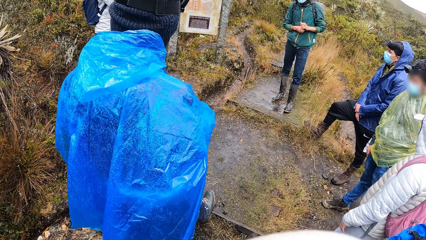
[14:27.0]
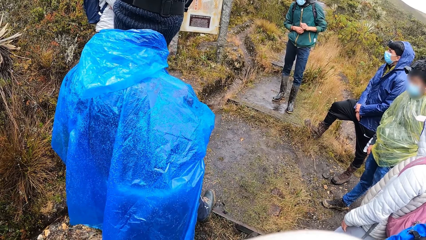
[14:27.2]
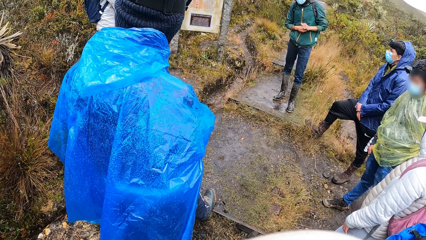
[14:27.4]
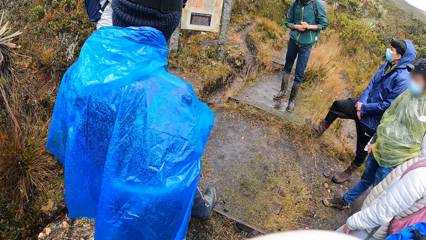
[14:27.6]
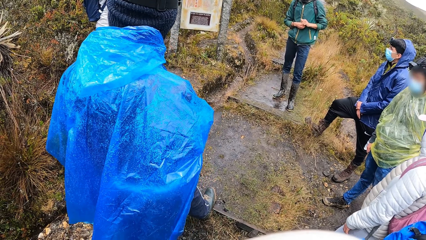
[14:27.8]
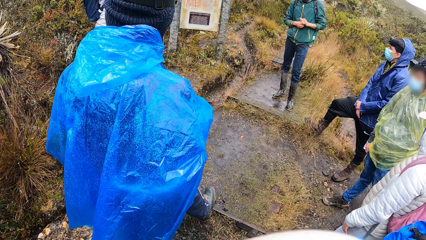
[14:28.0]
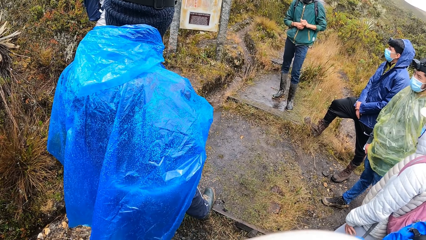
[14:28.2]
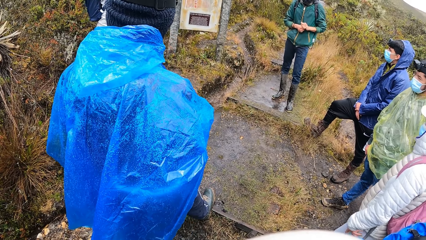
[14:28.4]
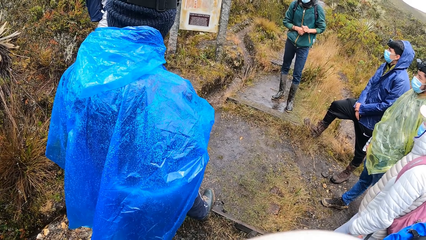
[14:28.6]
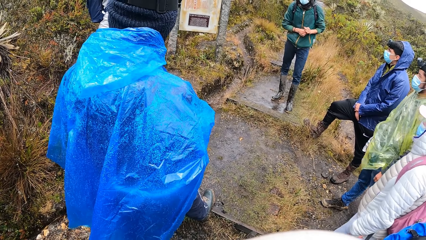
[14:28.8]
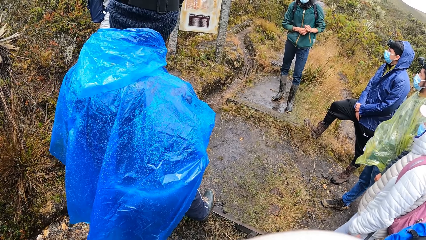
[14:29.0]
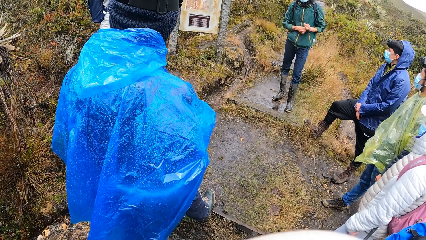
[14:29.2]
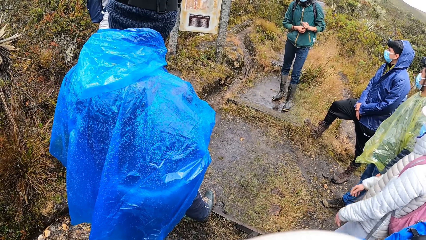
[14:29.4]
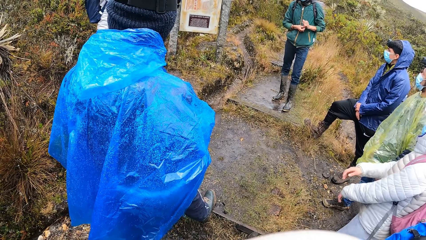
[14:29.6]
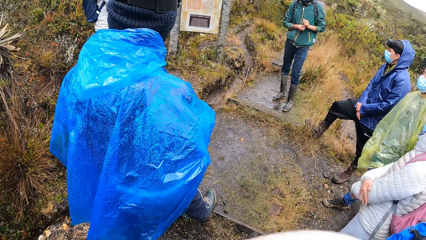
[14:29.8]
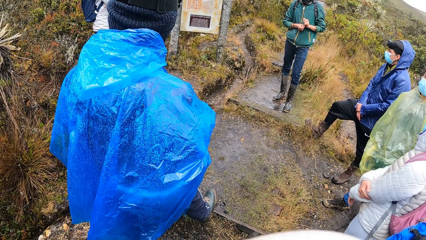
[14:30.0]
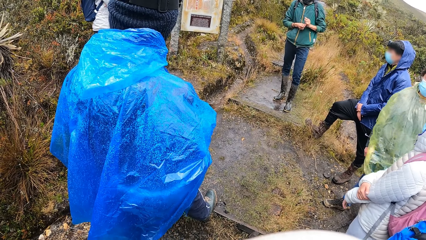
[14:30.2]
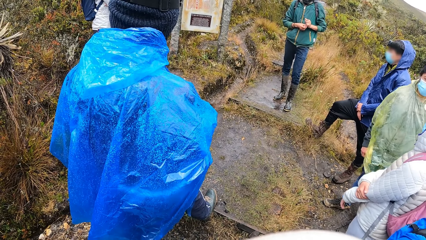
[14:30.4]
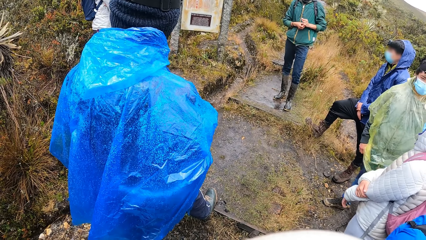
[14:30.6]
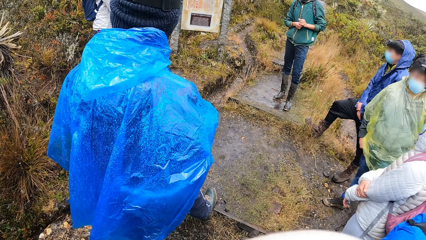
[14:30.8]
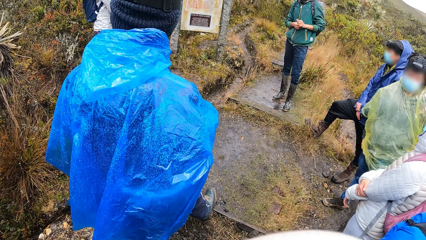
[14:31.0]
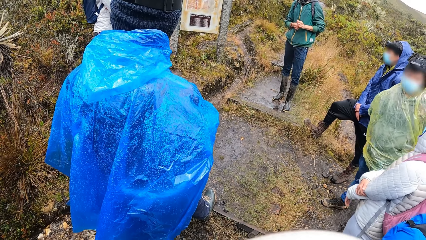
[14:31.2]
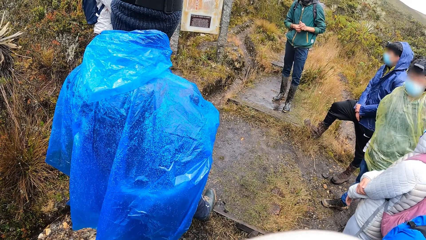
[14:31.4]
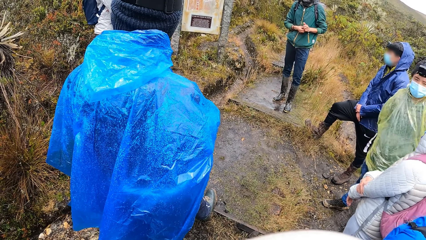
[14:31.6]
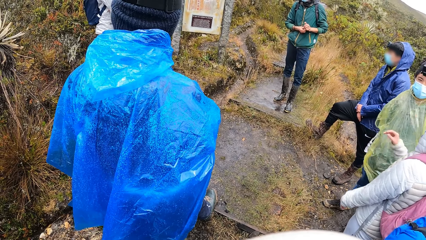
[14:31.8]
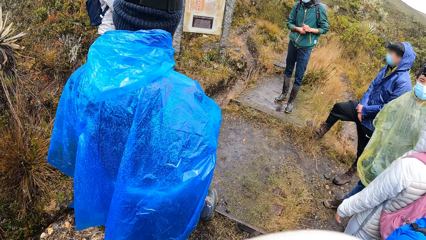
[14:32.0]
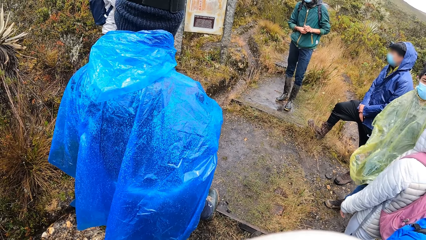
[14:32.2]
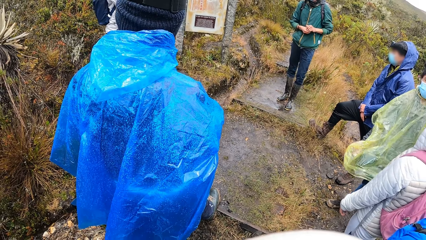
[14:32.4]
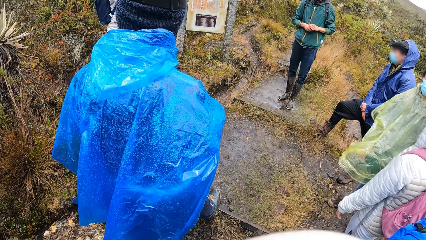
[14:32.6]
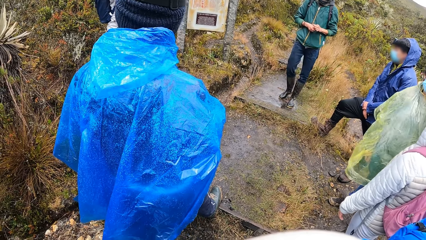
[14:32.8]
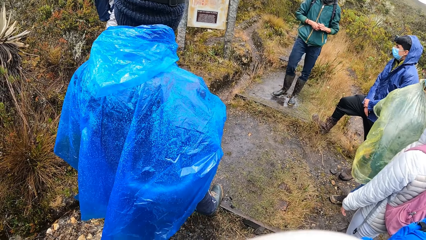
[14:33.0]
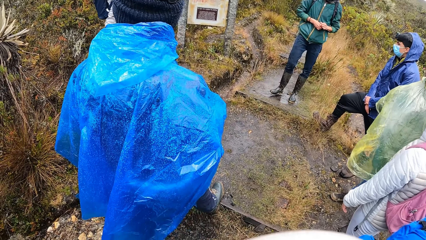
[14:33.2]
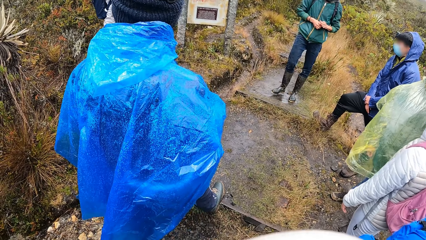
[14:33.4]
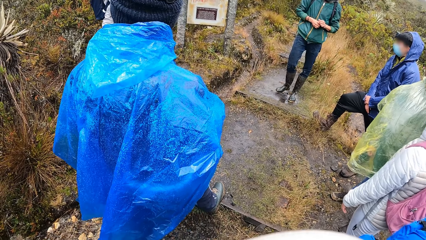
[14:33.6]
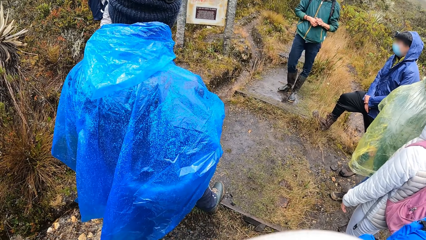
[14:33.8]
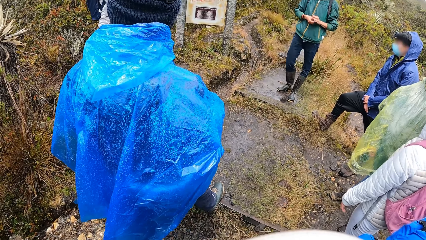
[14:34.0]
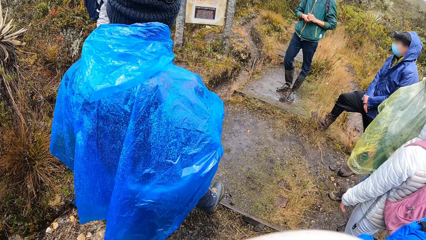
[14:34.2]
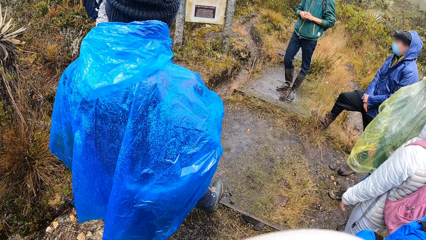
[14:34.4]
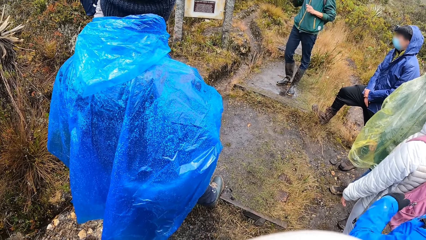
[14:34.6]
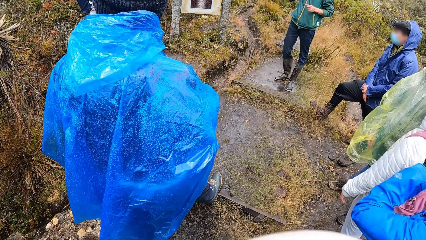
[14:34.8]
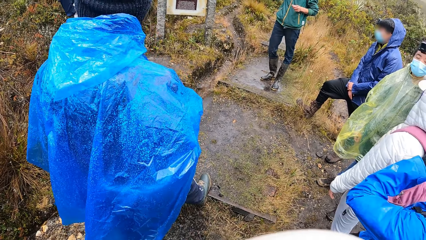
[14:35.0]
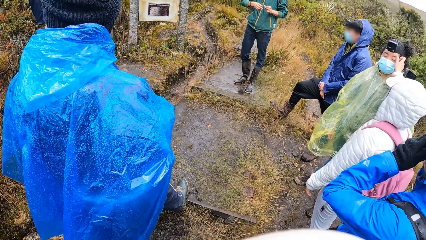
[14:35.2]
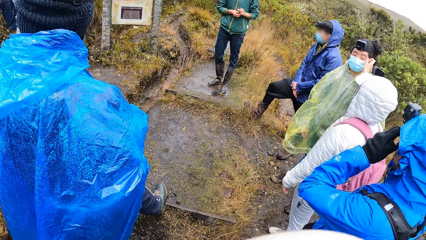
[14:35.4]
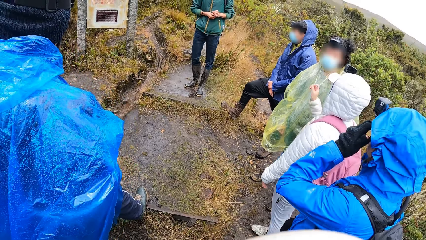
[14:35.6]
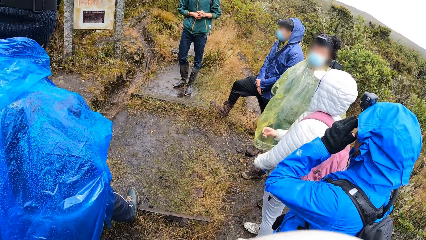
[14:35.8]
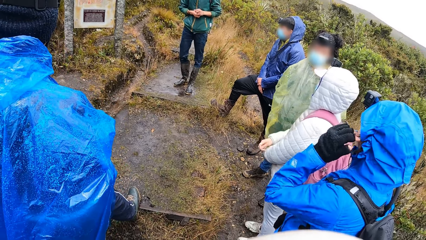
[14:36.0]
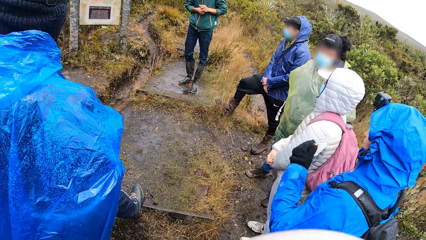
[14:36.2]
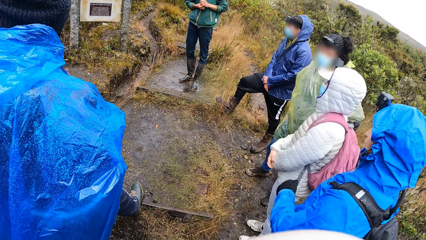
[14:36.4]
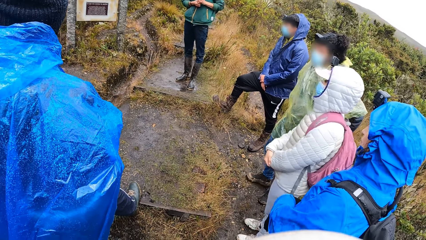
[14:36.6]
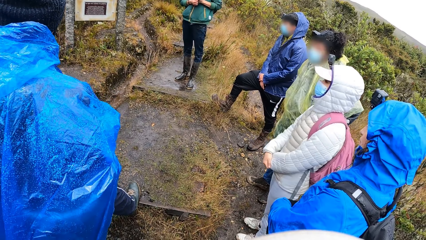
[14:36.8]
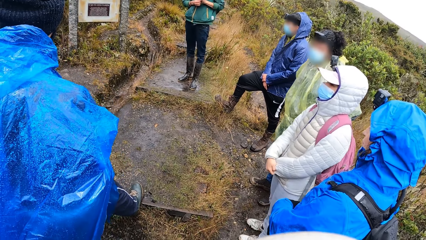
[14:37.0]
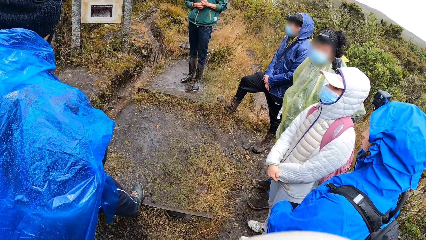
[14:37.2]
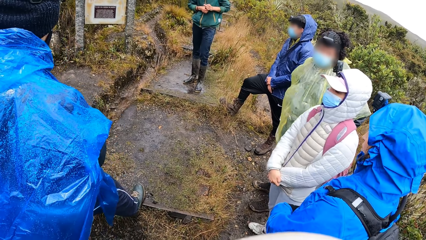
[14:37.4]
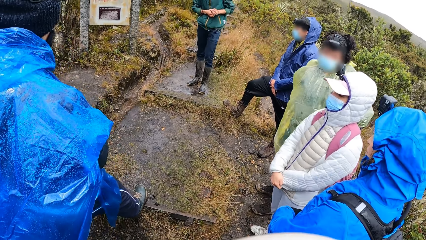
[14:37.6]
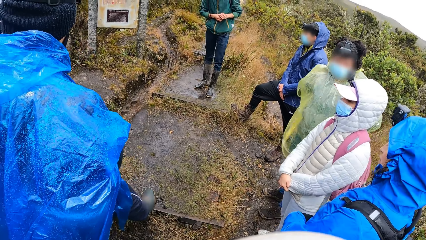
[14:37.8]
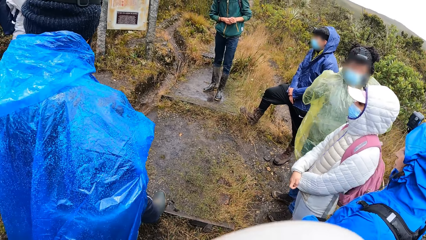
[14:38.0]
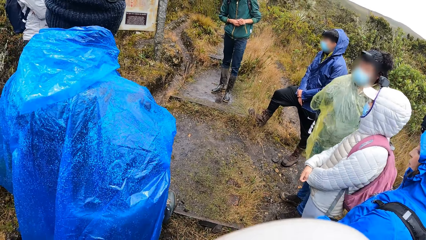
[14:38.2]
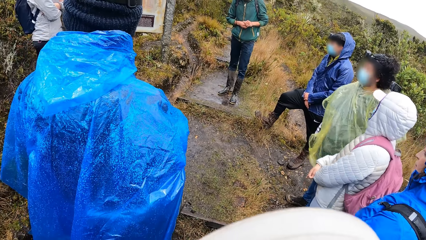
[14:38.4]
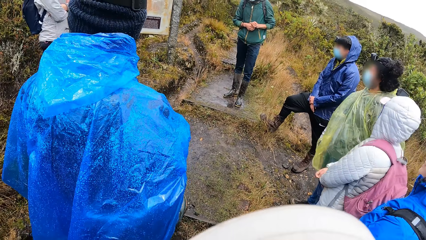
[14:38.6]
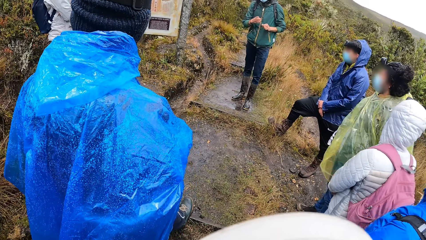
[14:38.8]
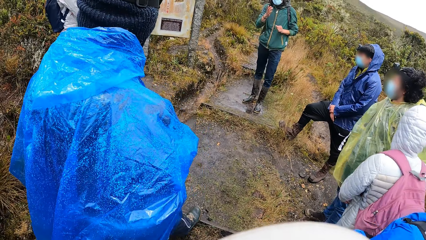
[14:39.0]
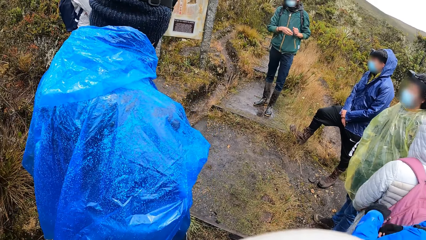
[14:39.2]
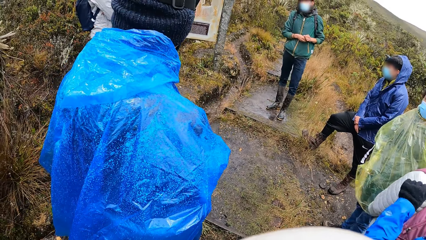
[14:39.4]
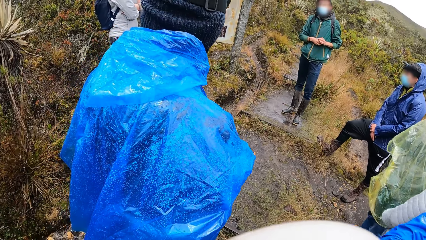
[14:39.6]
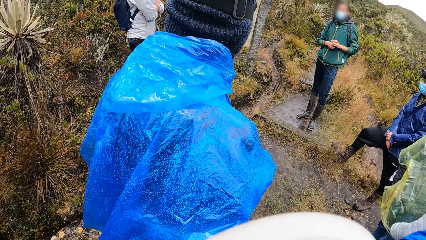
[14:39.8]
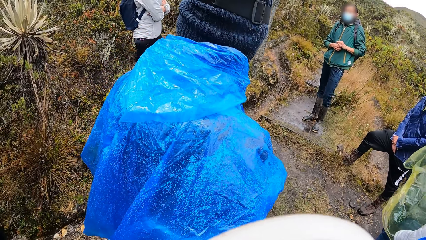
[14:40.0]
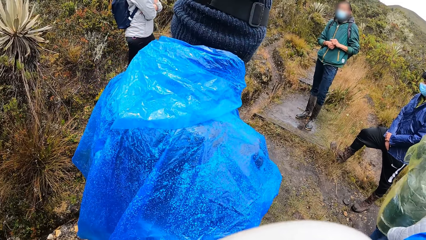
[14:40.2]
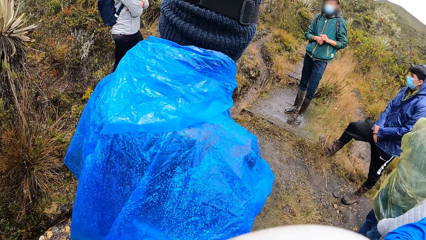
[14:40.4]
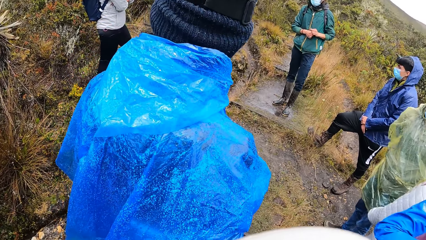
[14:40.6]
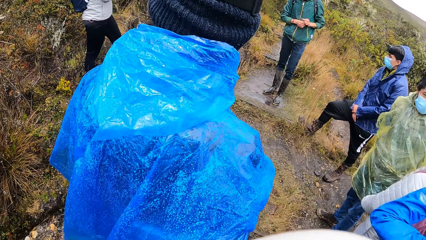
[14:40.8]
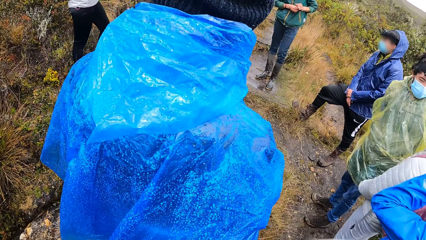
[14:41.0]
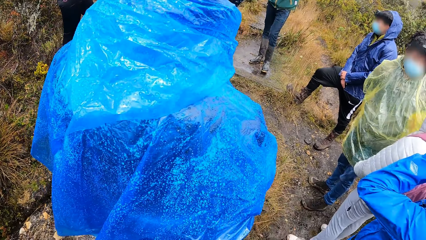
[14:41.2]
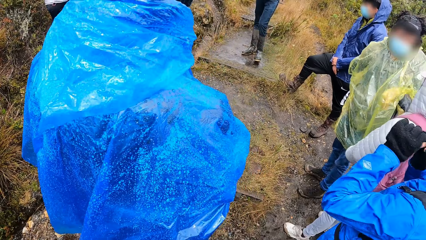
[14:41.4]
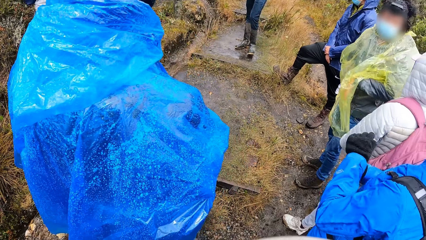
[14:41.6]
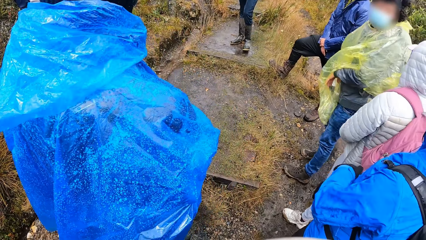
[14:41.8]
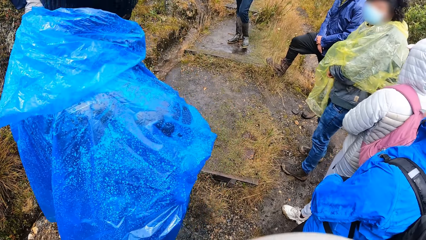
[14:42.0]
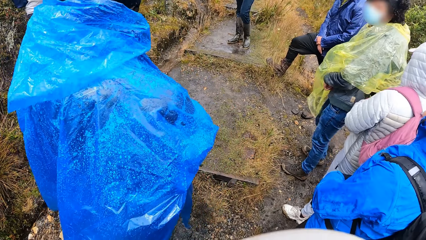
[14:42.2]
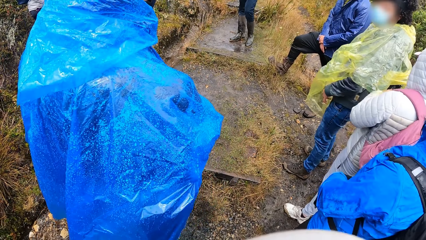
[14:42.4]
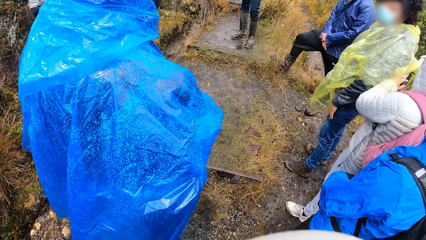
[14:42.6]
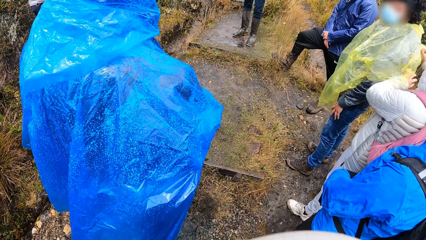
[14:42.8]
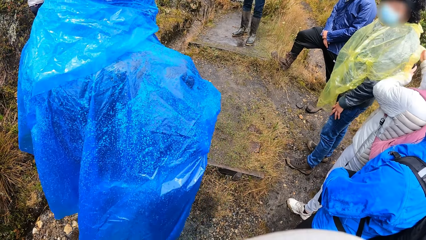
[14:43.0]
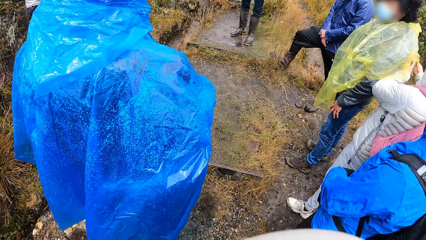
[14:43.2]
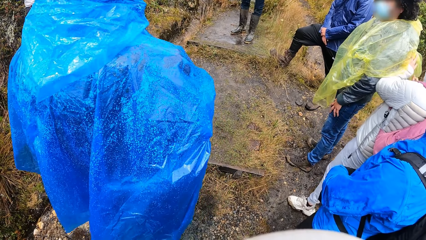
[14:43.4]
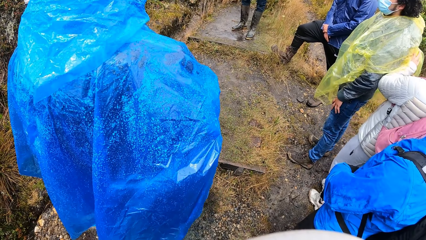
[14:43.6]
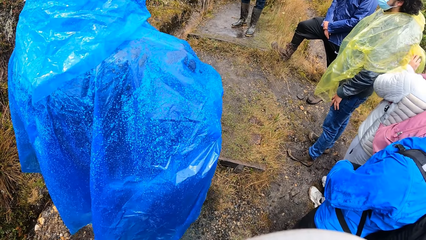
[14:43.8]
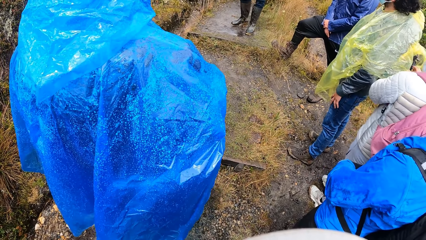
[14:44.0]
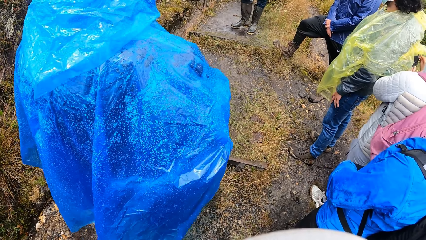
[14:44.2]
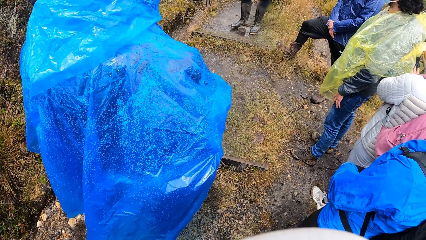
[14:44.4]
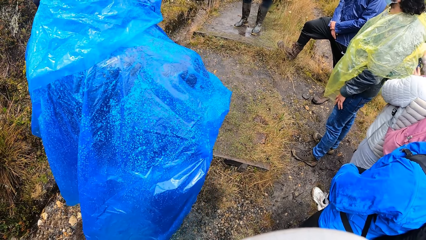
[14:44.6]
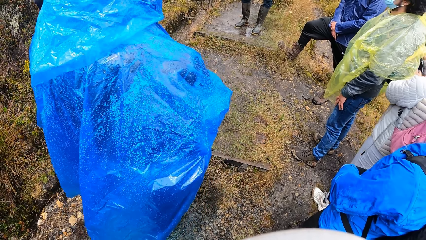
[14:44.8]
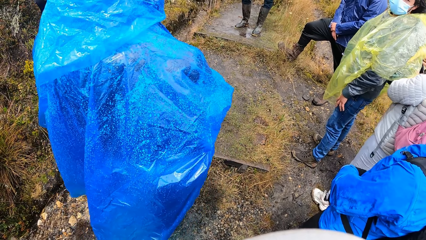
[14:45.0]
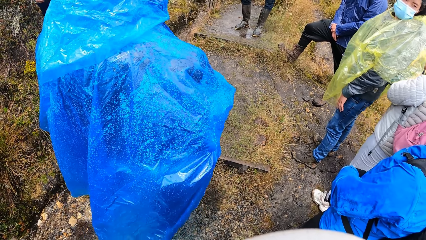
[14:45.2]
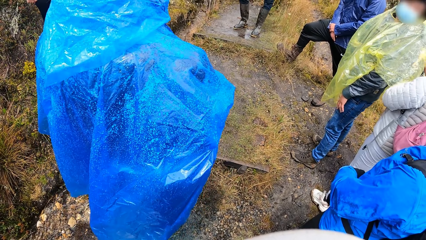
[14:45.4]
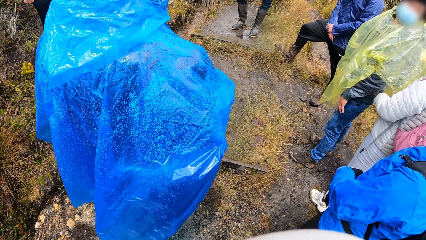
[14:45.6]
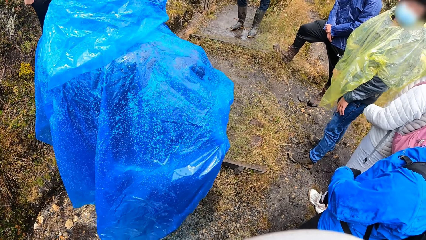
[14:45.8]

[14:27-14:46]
A woman interacts with another woman. The other woman opens a backpack of the first woman with both hands.
